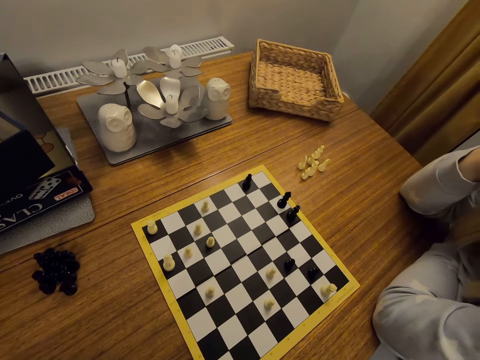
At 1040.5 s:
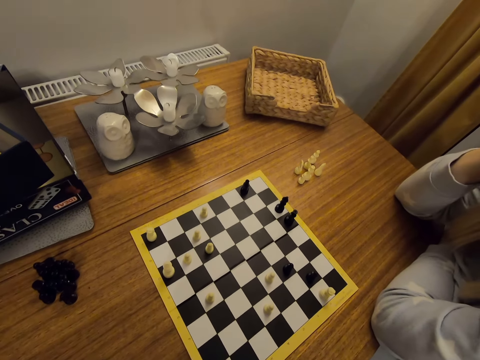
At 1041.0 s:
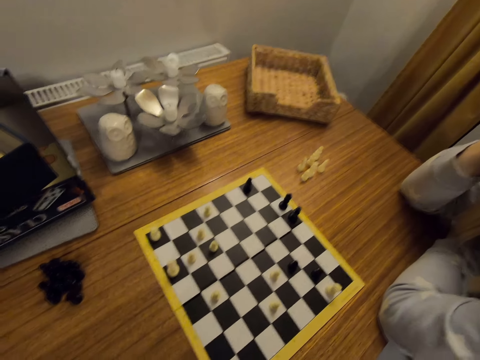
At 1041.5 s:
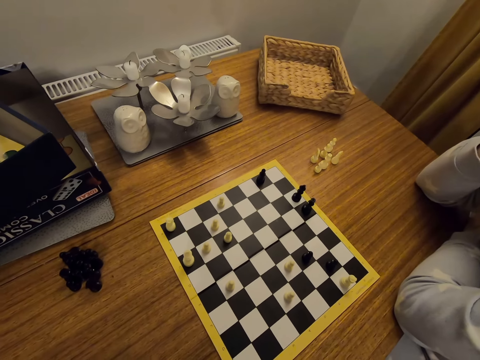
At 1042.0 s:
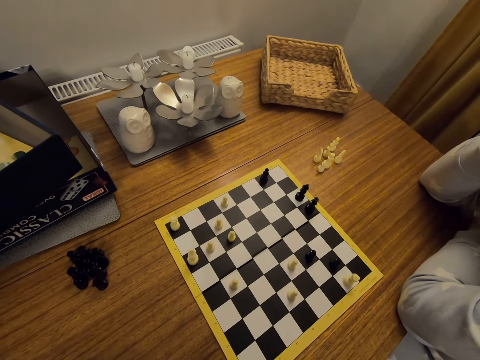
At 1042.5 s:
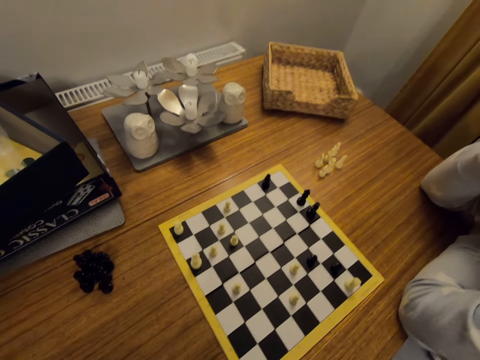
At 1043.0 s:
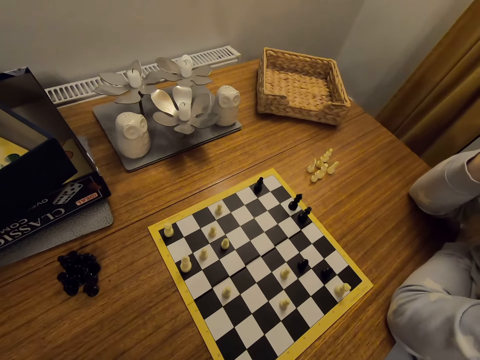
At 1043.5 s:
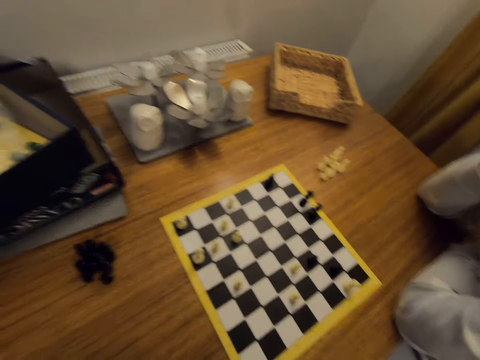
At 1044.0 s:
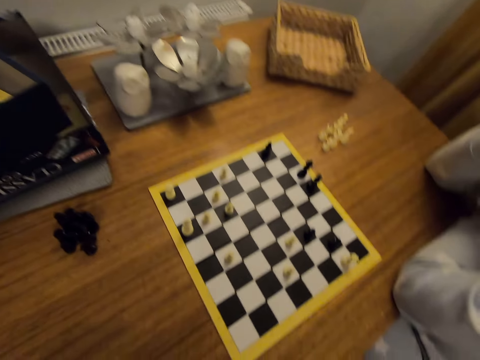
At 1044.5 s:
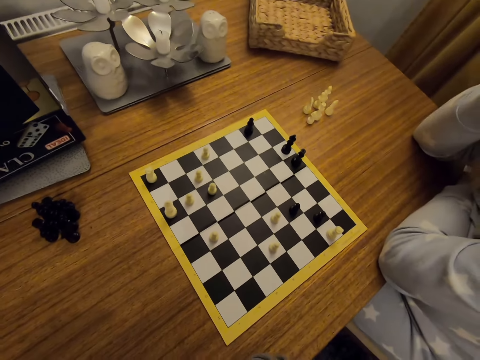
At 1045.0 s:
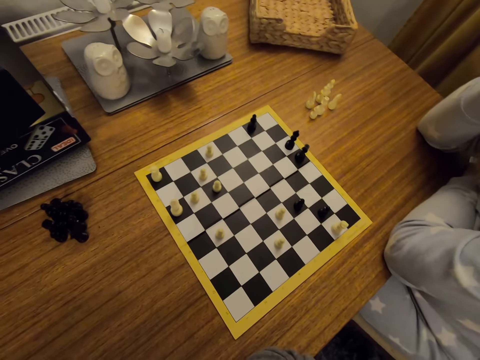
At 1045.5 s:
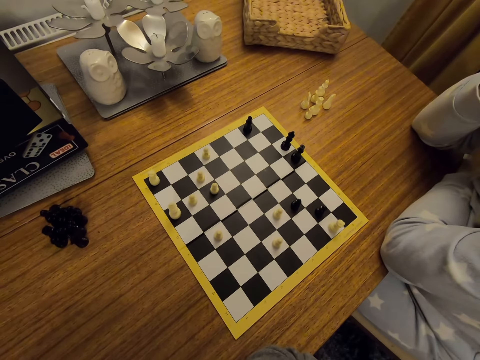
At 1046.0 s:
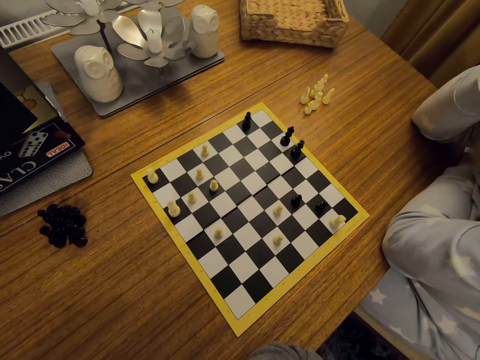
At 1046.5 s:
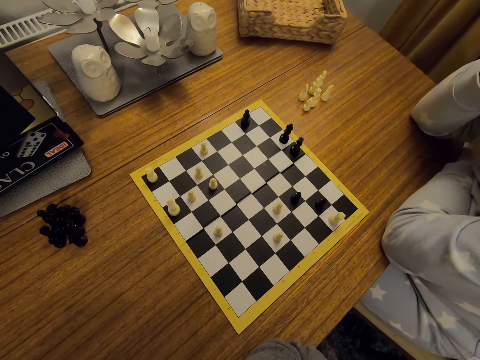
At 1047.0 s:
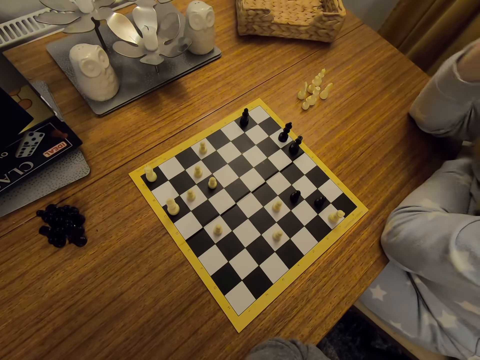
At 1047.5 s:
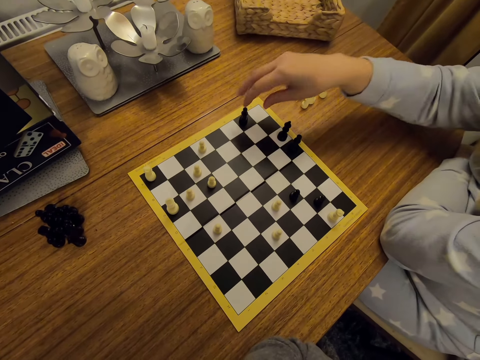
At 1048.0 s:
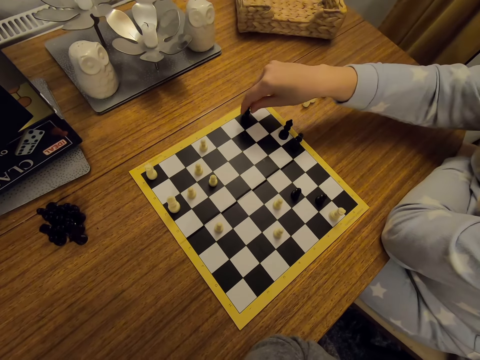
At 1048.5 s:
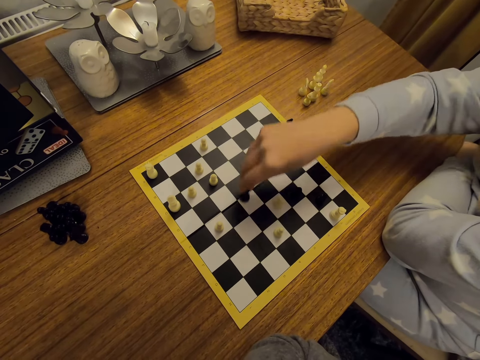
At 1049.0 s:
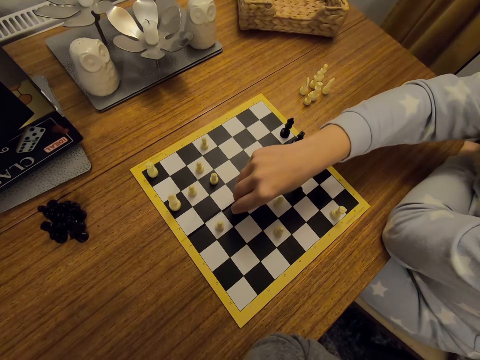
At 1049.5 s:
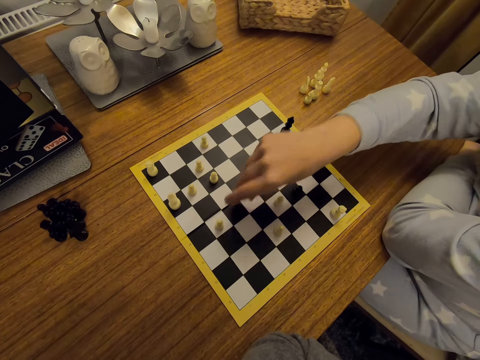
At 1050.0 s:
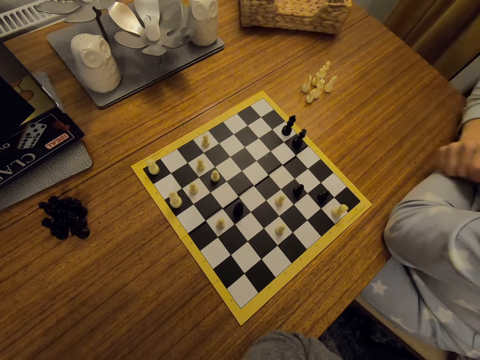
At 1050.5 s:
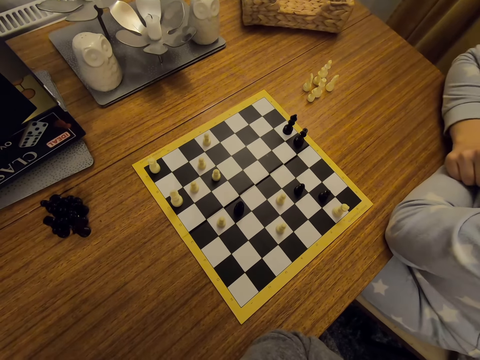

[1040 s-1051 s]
A person moves a chess piece on a board.

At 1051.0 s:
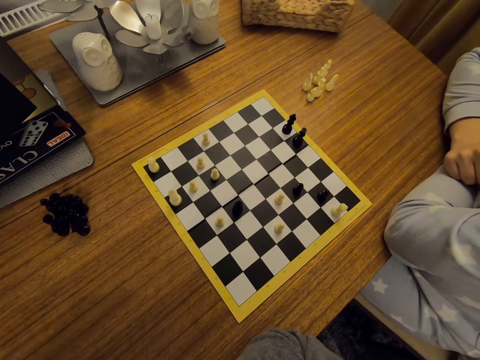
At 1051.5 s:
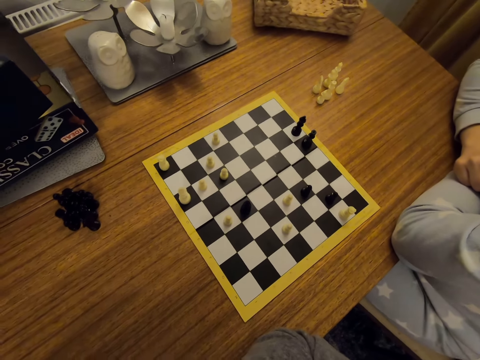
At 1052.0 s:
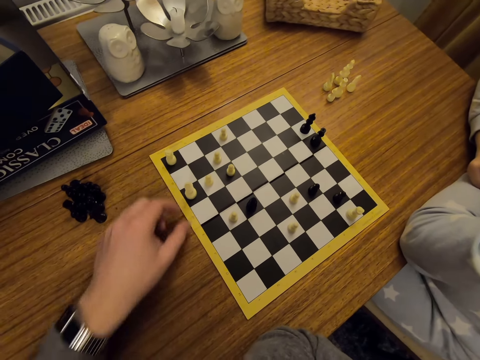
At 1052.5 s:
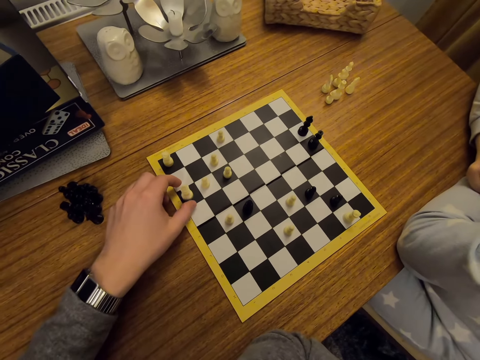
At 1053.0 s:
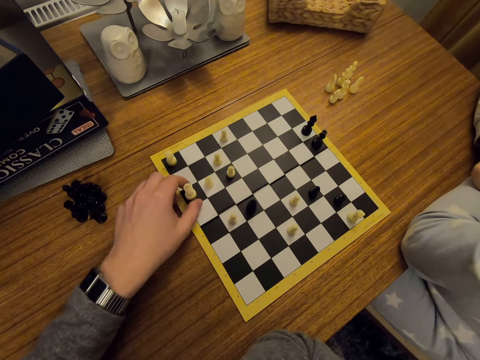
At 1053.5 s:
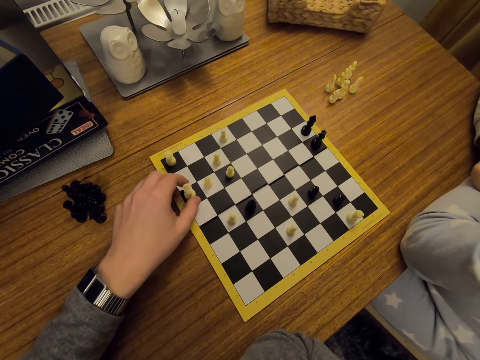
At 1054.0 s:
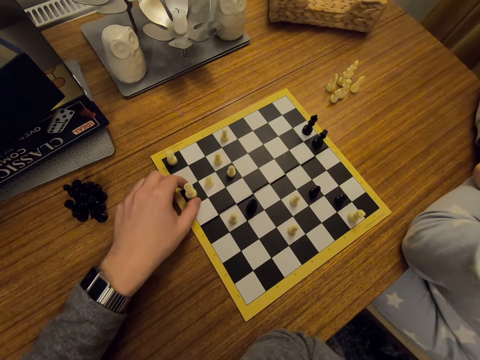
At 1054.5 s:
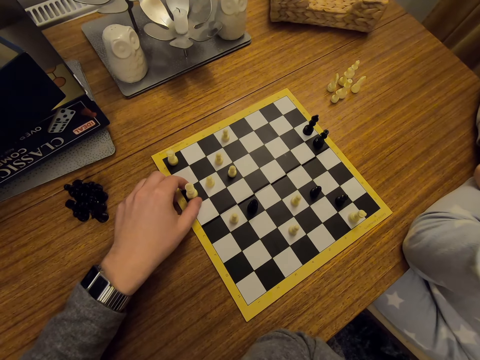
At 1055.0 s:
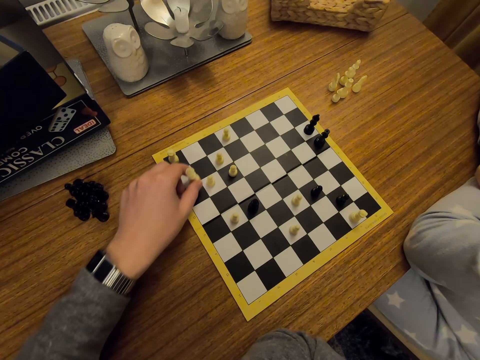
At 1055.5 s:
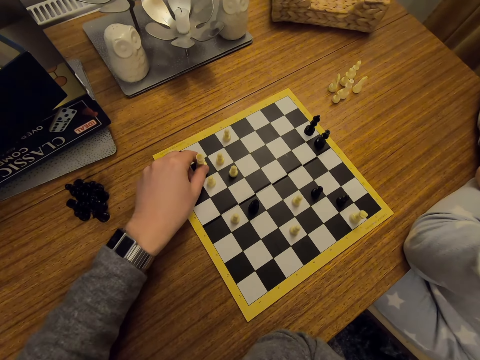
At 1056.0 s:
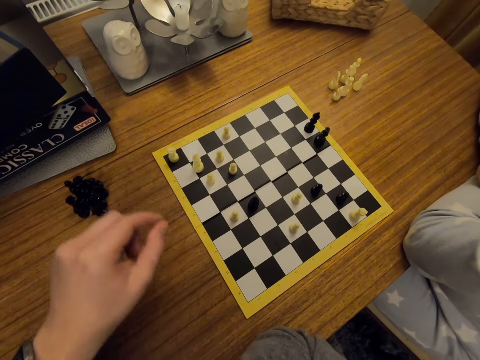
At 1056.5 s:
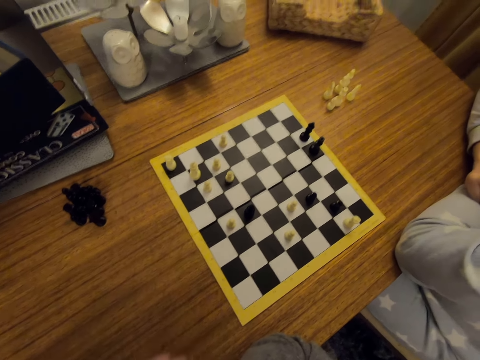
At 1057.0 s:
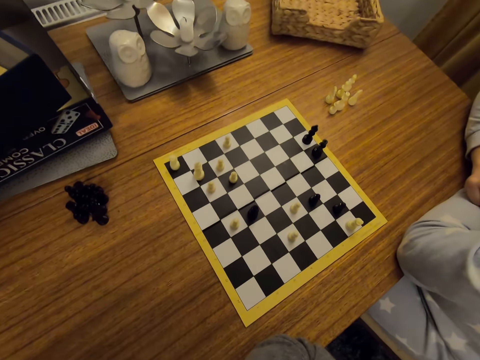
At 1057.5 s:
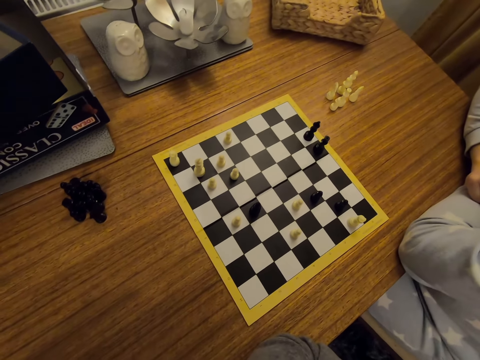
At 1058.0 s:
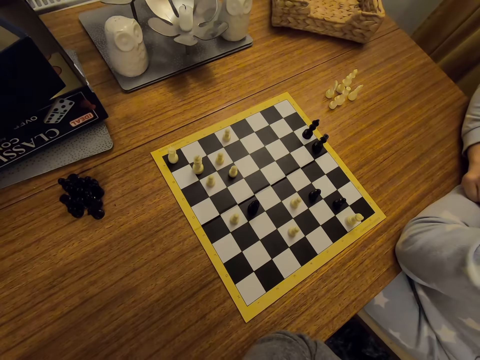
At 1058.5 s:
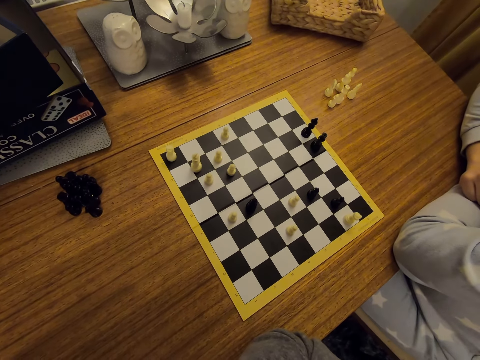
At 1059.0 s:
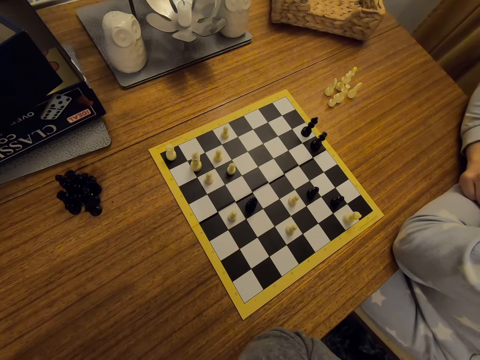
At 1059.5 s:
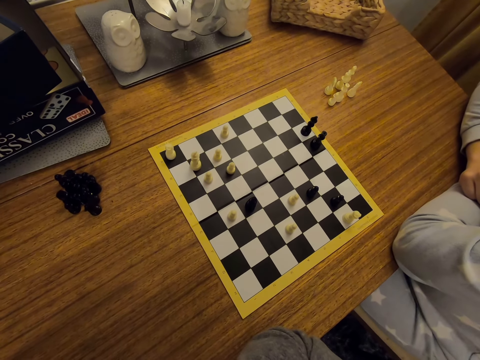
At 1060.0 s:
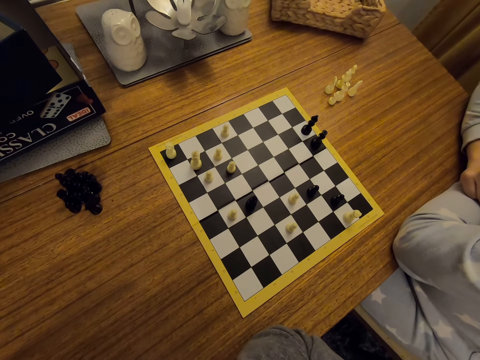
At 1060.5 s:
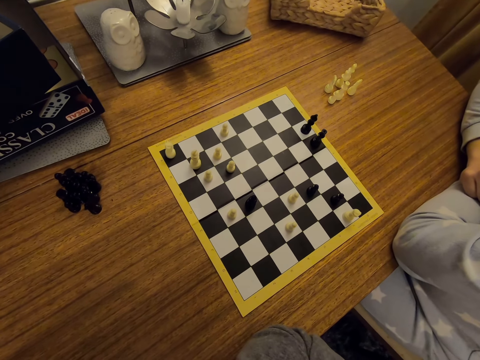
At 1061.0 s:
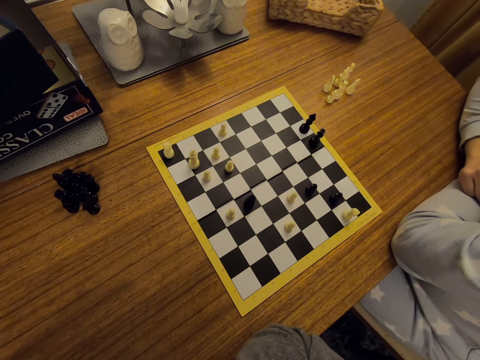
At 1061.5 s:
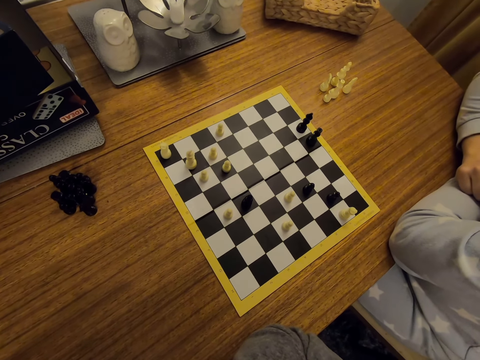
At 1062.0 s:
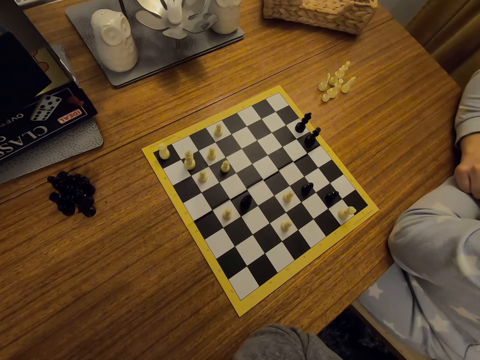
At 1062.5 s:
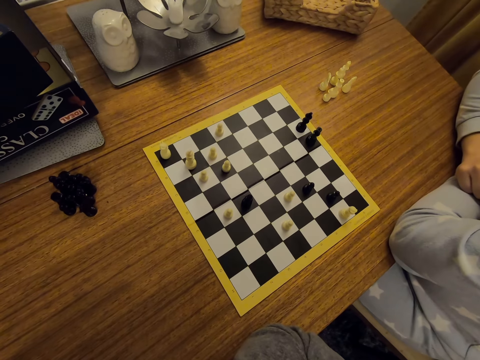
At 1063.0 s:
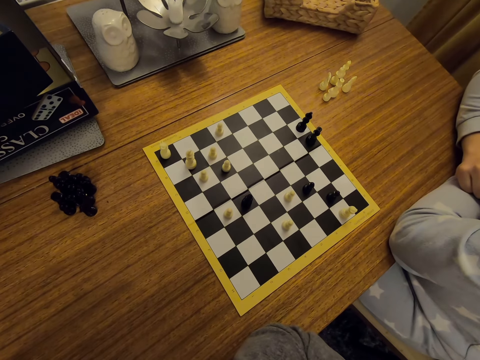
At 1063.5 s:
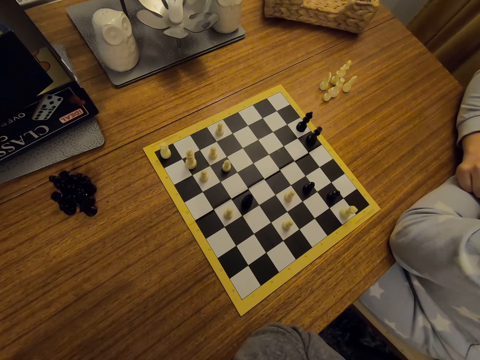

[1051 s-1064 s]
The camera wearer moves a chess piece on a board. They look around.

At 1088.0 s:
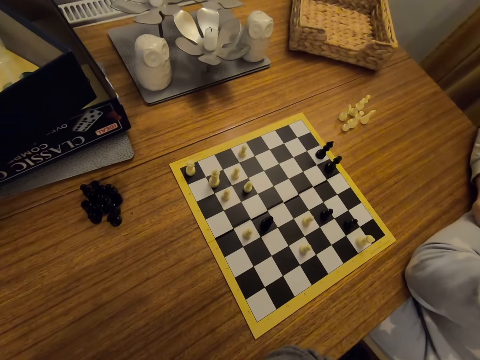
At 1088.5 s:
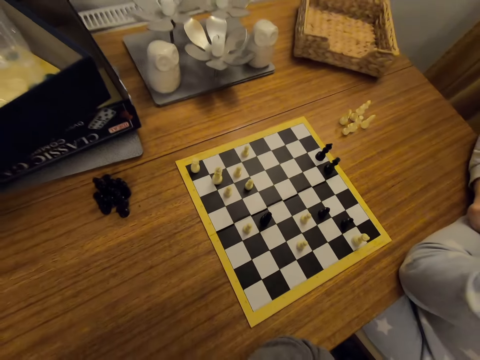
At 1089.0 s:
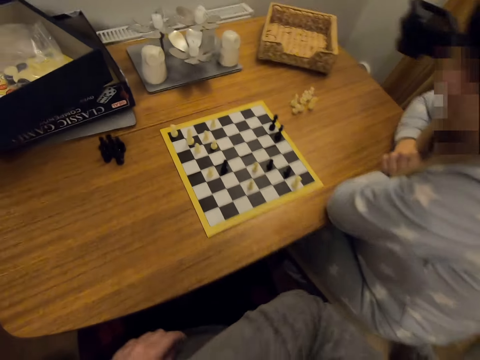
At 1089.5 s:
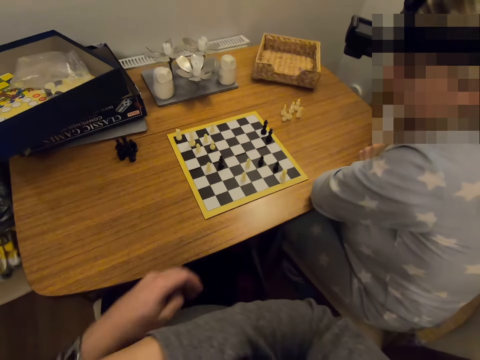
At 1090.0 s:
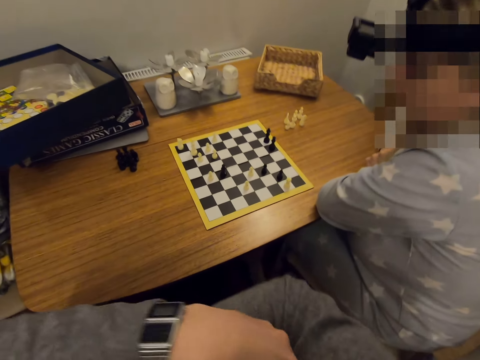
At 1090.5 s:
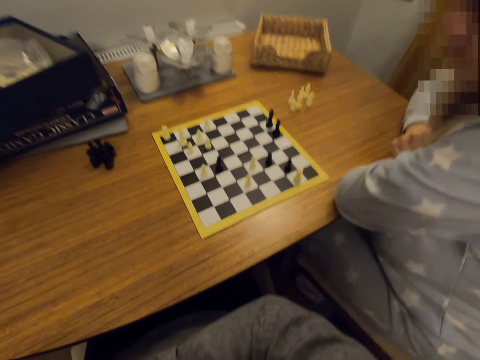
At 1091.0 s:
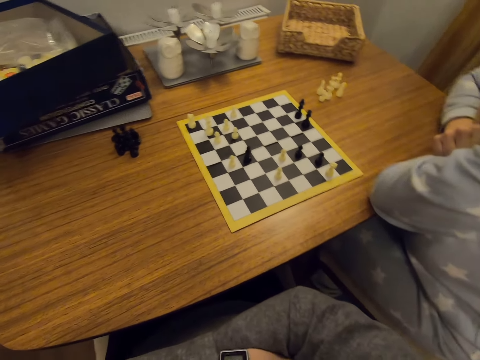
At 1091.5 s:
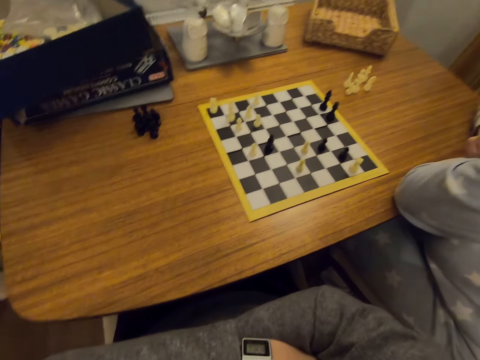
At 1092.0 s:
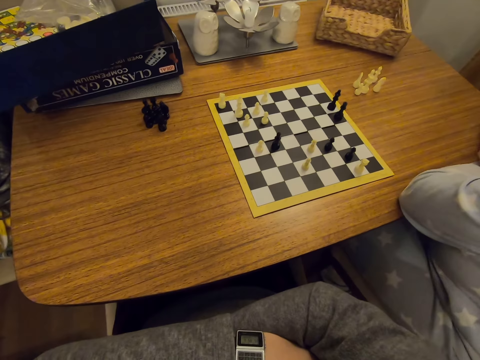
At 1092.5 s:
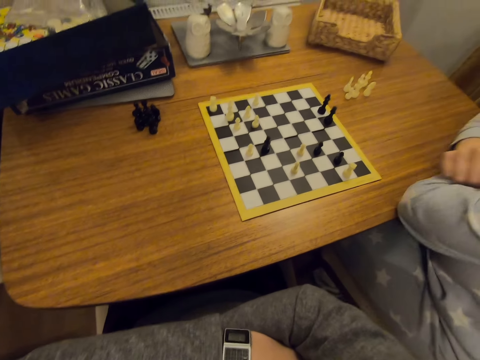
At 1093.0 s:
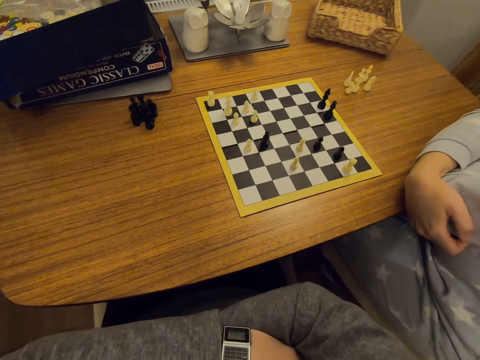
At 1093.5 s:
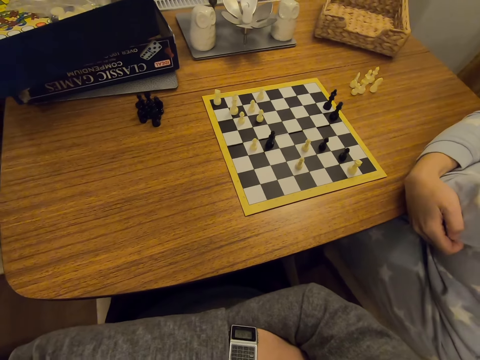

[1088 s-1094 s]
The camera wearer folds hands. A person folds hands.
